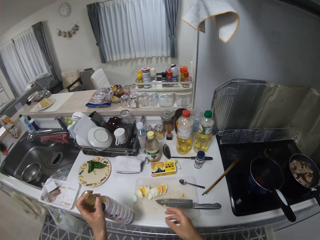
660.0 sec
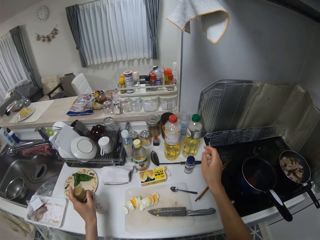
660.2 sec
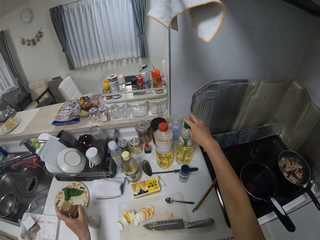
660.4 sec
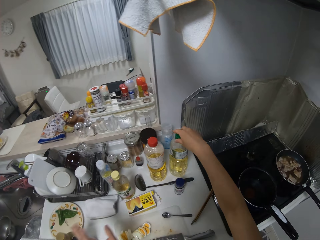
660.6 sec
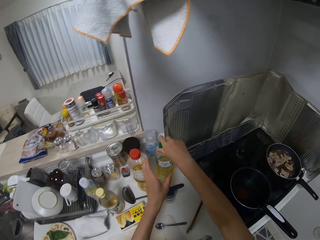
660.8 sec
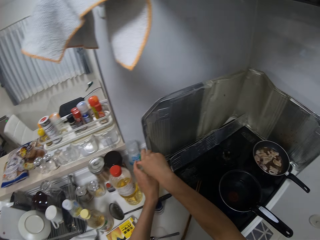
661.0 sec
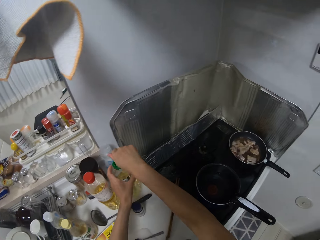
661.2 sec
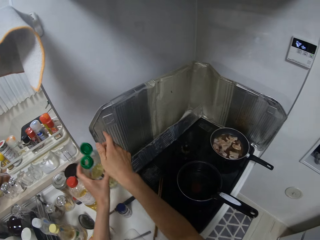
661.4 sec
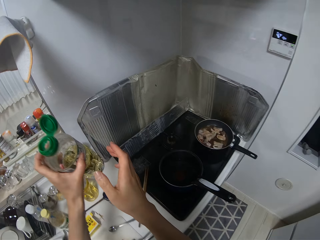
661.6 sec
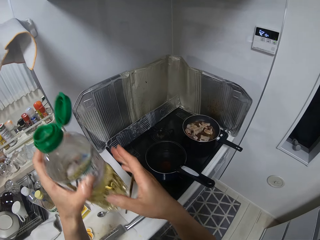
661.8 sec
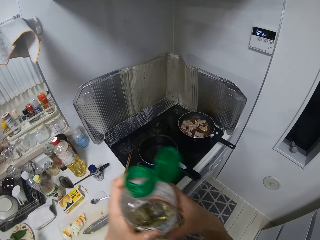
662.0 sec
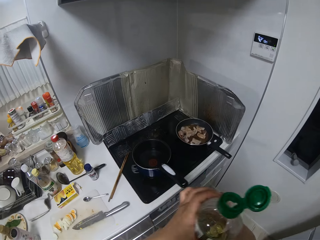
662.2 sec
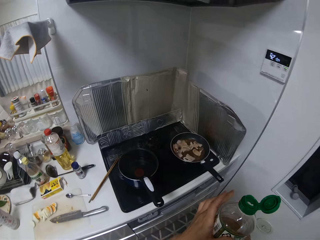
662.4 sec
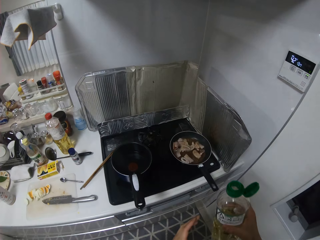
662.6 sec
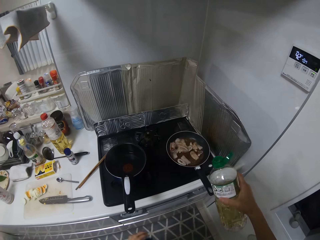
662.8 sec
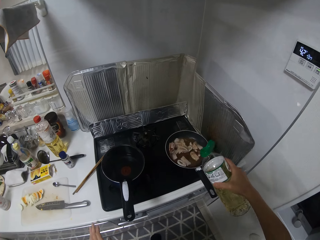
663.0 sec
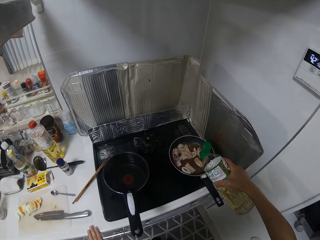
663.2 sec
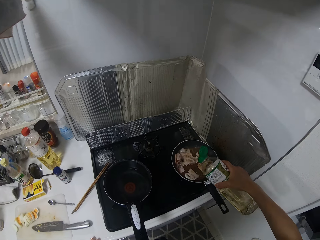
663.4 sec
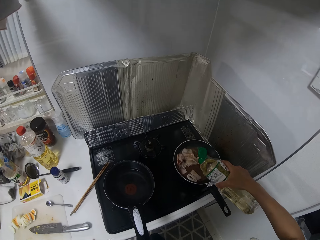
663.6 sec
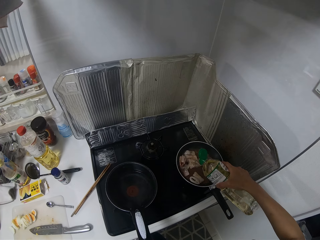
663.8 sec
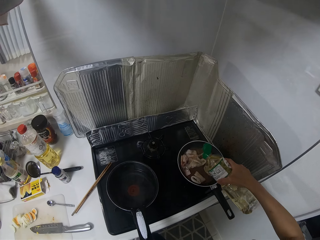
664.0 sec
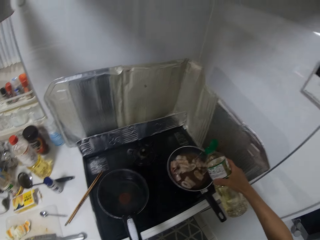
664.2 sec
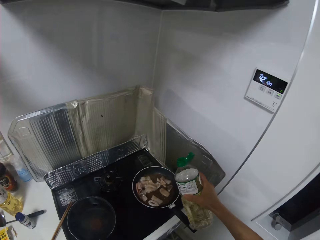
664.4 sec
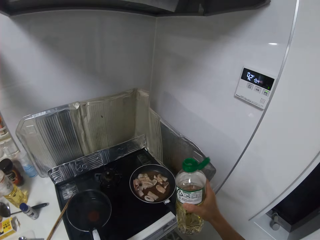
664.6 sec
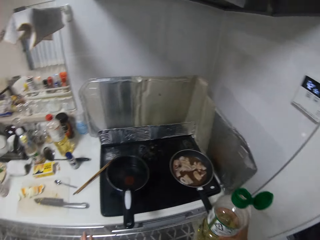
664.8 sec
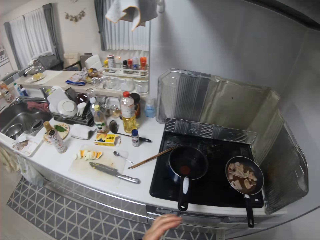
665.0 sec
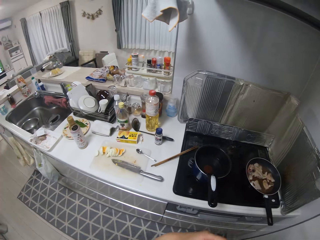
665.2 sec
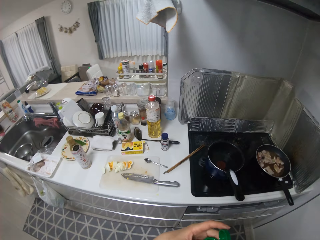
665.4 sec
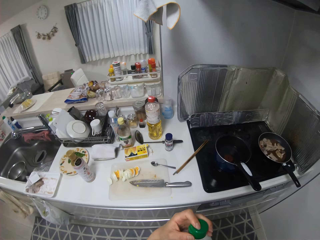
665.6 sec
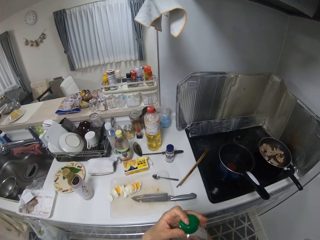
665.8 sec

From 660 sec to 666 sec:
The camera wearer passes the bottle from her right hand to her left hand. She drops the bottle of oil on the table with her left hand. She opens another bottle of oil with her right hand. She picks up the bottle of oil from the table. She passes the bottle of oil from her left hand to her right hand. She pours the oil into the fry pan with her right hand. She closes the oil.

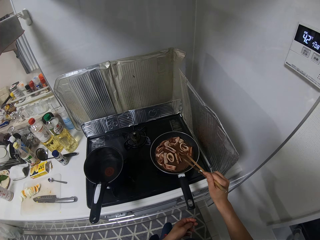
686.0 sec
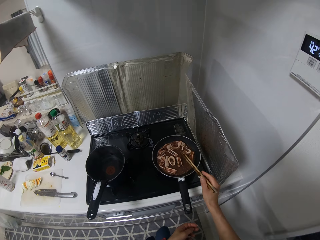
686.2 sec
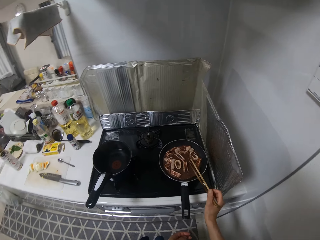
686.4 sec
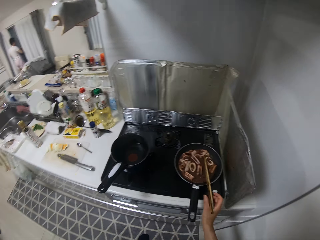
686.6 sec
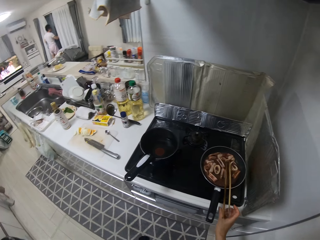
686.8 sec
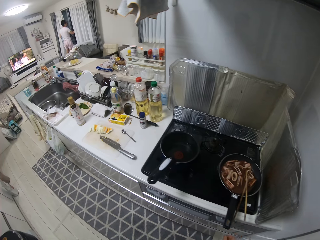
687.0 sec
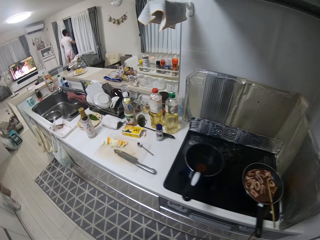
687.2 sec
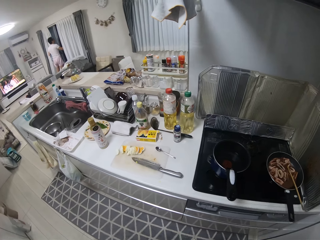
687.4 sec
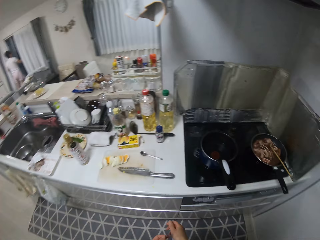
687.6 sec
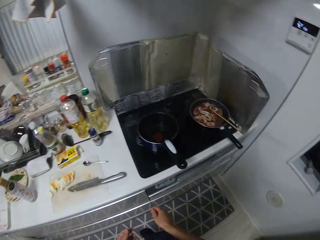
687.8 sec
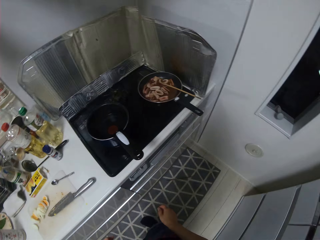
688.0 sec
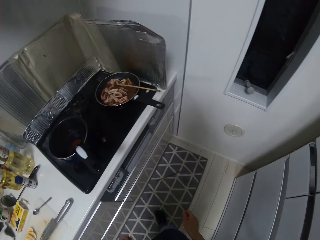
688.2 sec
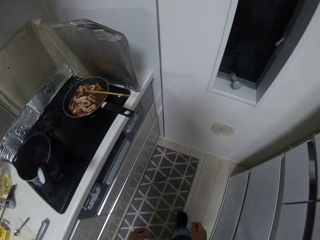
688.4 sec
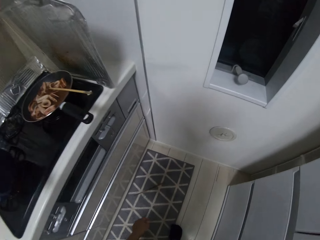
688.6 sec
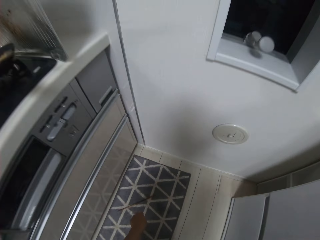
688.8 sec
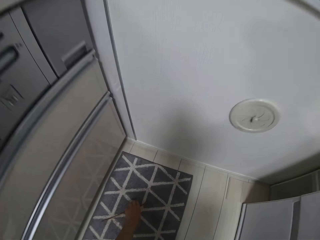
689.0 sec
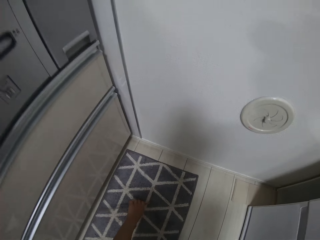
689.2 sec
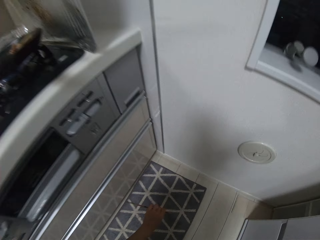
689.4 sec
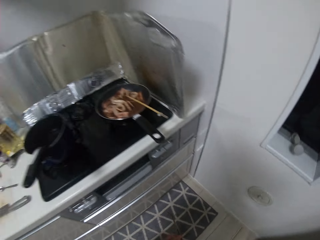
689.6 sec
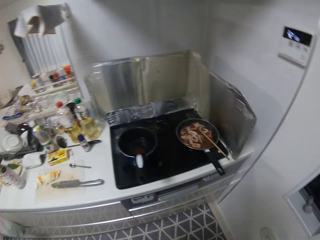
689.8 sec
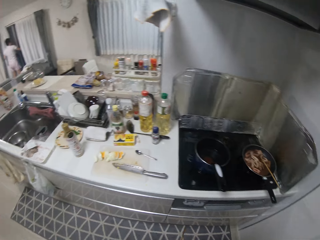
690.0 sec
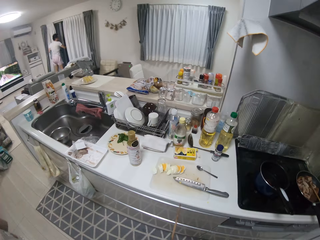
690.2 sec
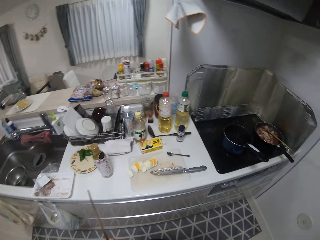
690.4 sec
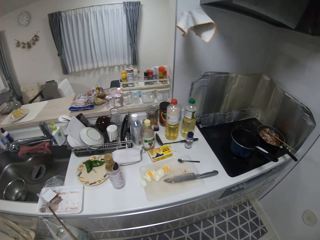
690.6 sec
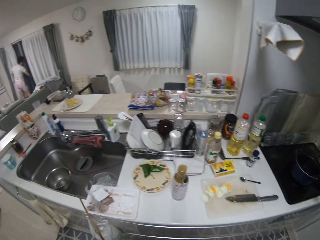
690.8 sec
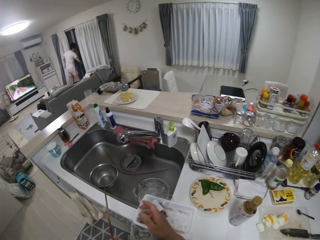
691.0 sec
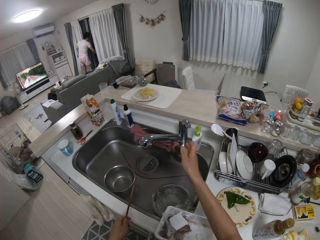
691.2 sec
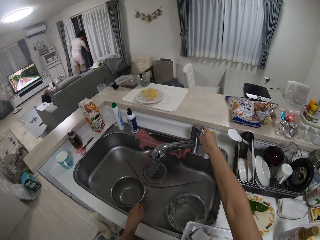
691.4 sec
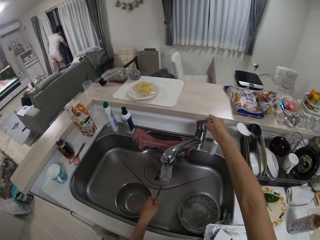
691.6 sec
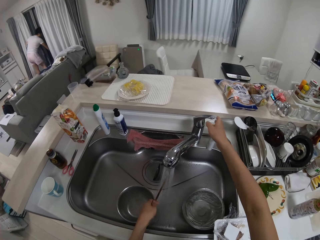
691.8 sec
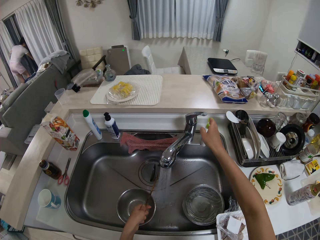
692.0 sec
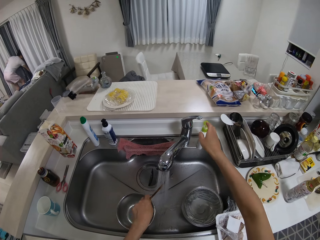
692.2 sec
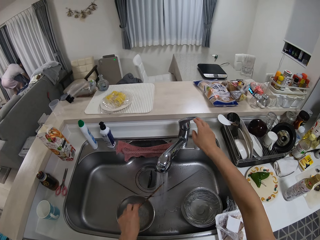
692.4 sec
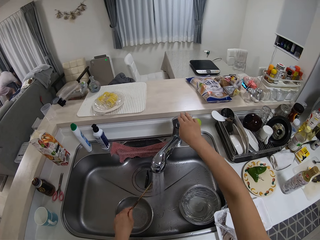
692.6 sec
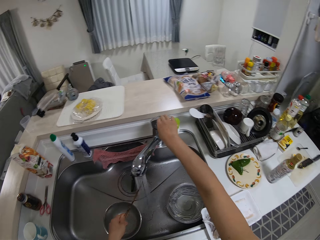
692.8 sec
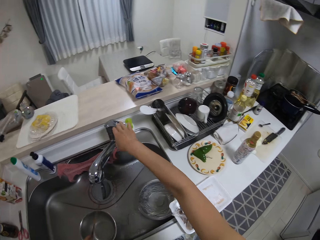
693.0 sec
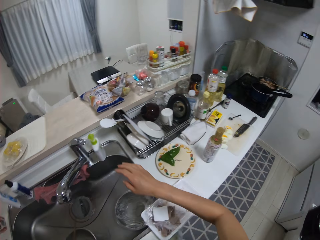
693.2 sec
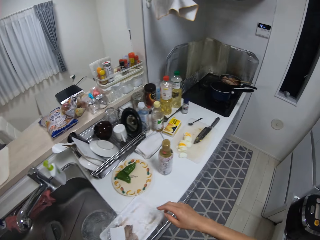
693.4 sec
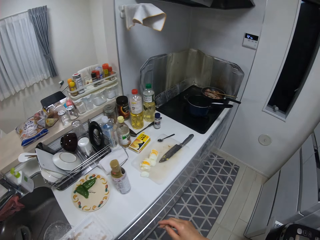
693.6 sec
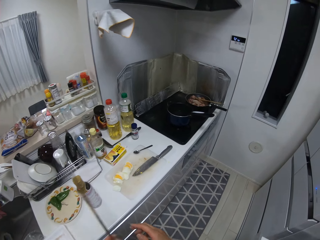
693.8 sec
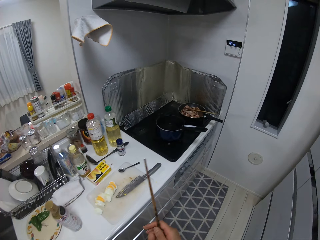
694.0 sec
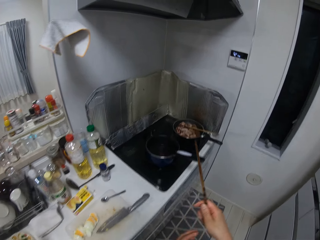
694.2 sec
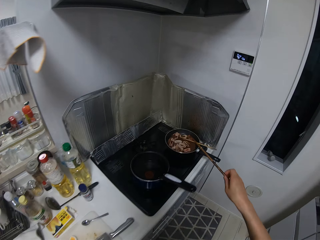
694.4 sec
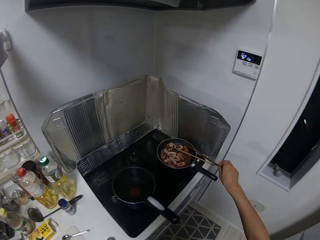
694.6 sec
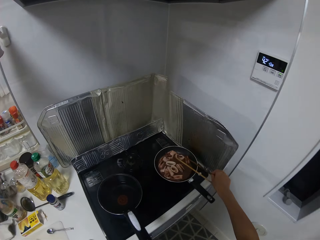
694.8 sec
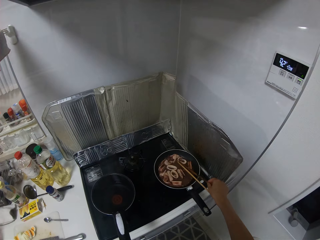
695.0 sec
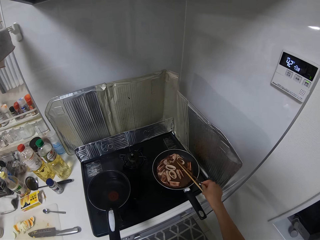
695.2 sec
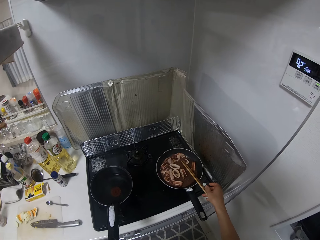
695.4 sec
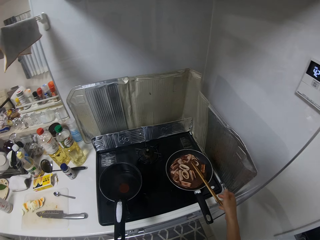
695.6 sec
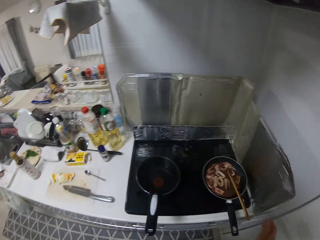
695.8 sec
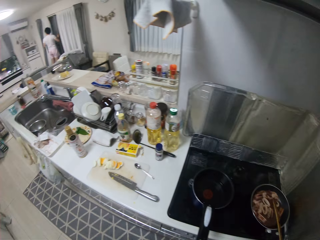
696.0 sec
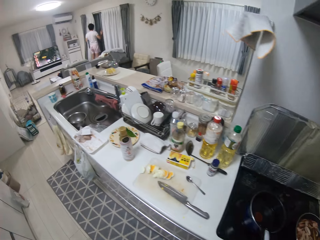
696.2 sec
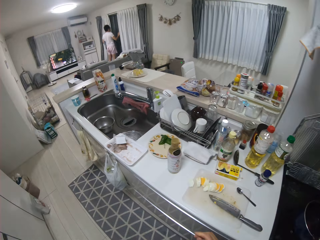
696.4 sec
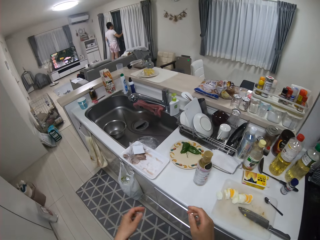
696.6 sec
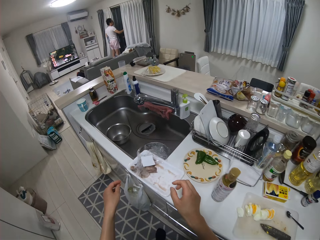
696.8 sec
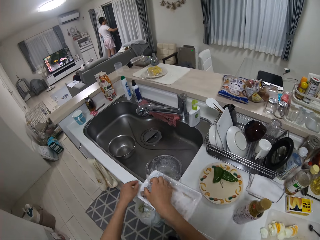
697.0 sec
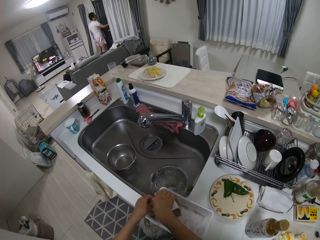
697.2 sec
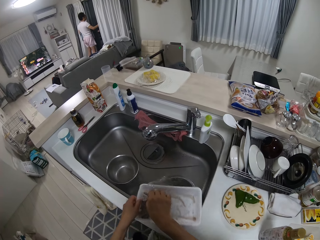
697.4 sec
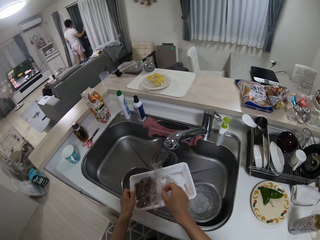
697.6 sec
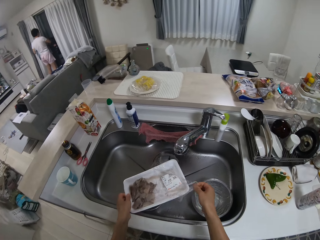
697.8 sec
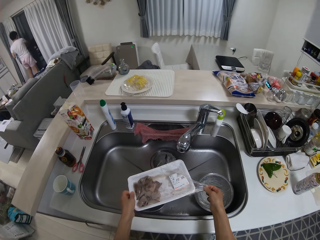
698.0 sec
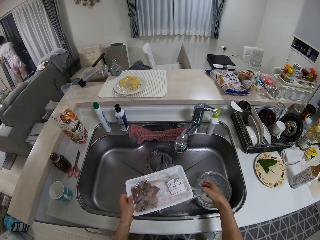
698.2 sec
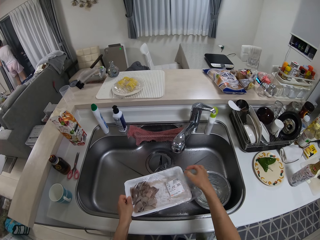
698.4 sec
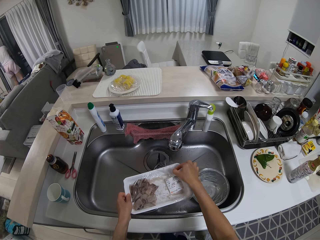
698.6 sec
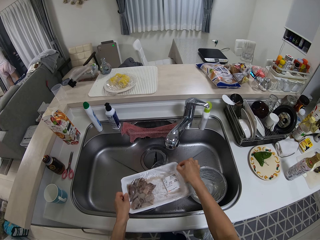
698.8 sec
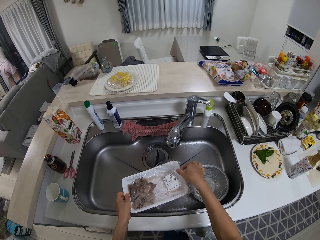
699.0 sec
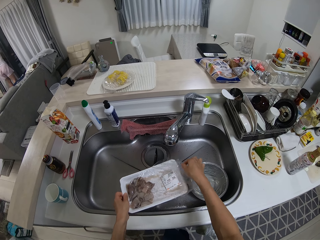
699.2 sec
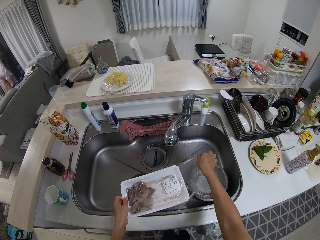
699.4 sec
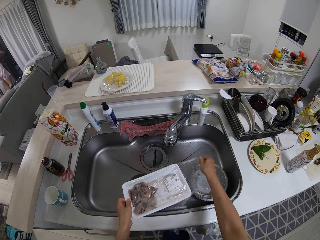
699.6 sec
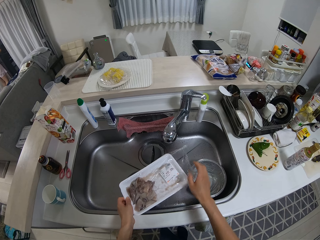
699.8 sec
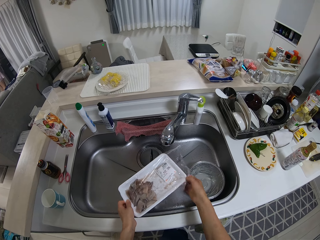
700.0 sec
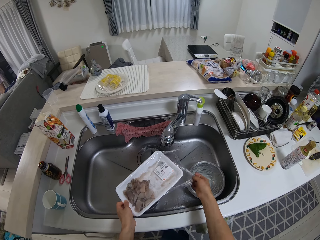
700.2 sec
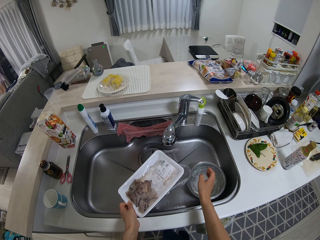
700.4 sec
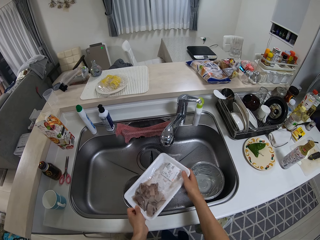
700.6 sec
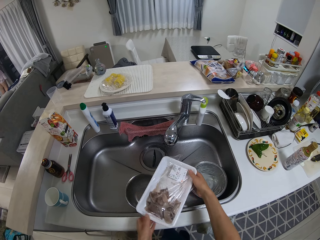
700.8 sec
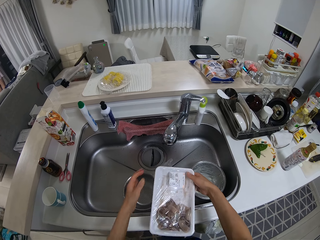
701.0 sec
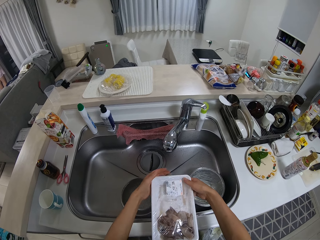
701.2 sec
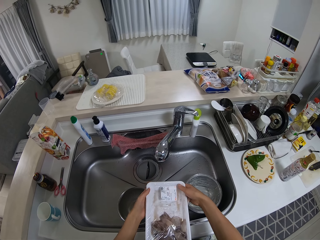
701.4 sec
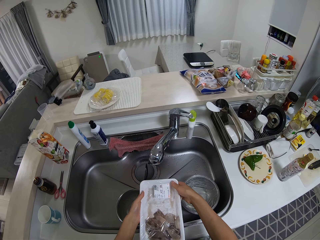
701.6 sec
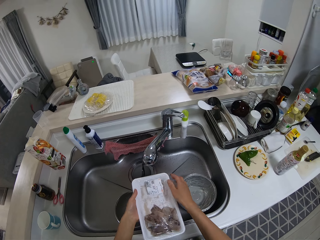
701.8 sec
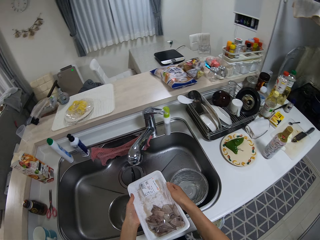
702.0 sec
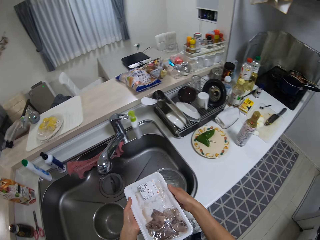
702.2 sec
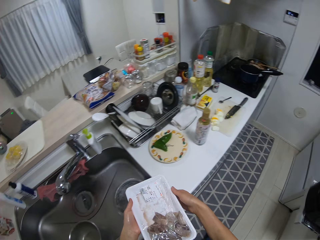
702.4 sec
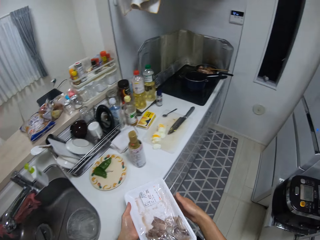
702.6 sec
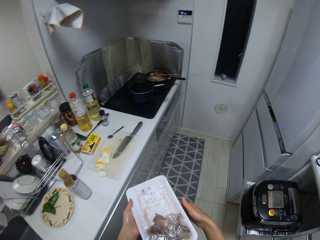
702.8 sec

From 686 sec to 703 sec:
The camera wearer looks around. She drops the chop sticks in the fry pan with her right hand. She picks up a stick from the floor with her left hand. She turns on the tap with her right hand. She washes the chop stick. She turns off the tap with her right hand. She drops the chop stick in the pan with her right hand. She walks around. She wraps the tray of meat with a nylon.
